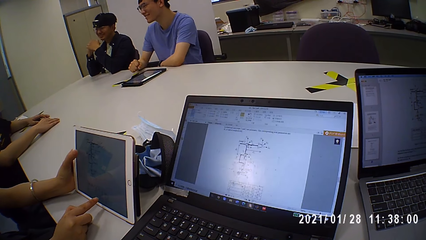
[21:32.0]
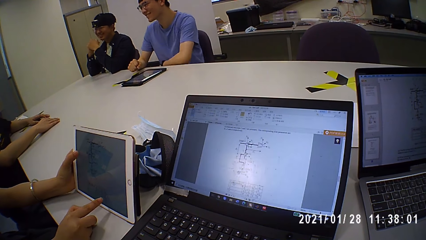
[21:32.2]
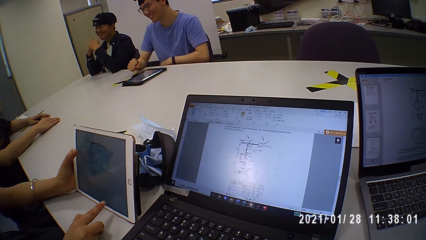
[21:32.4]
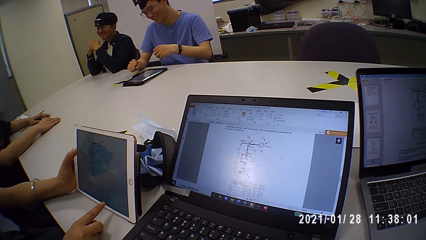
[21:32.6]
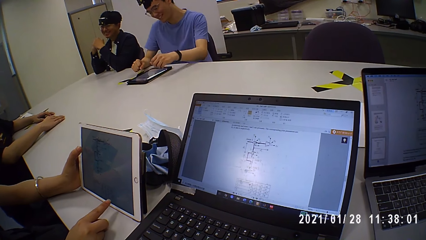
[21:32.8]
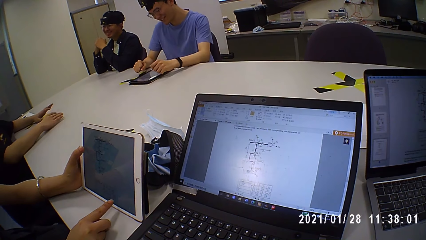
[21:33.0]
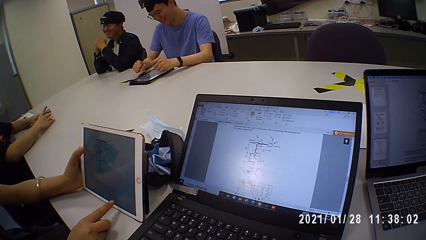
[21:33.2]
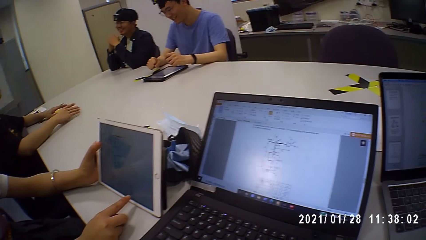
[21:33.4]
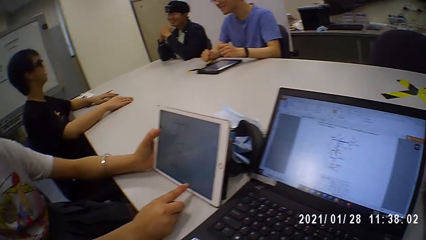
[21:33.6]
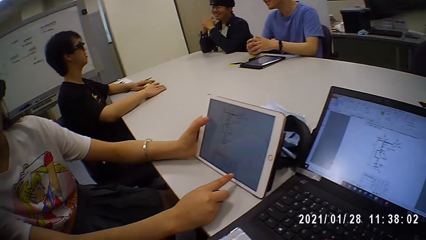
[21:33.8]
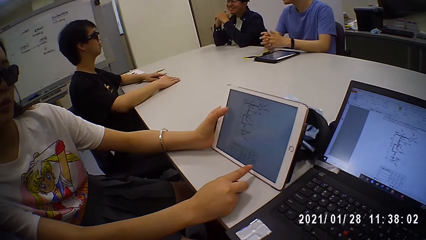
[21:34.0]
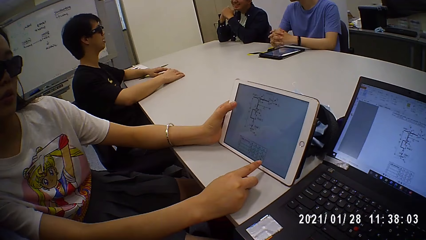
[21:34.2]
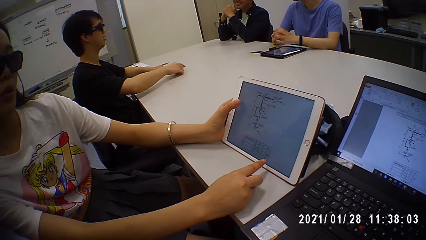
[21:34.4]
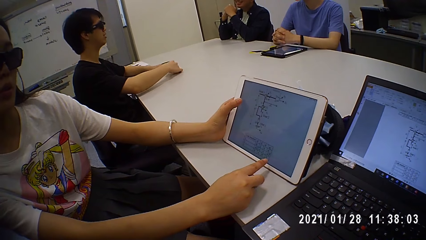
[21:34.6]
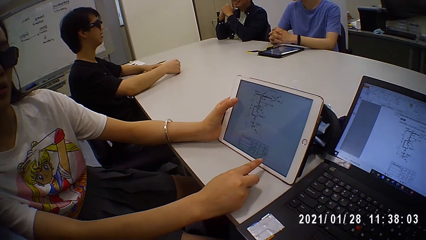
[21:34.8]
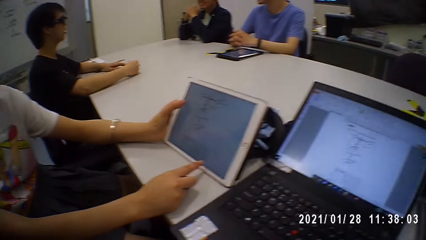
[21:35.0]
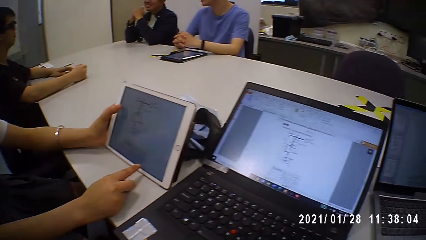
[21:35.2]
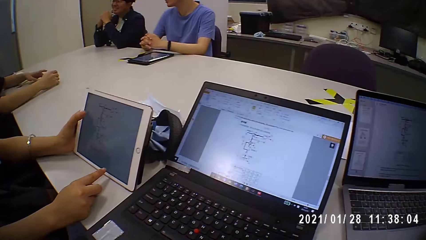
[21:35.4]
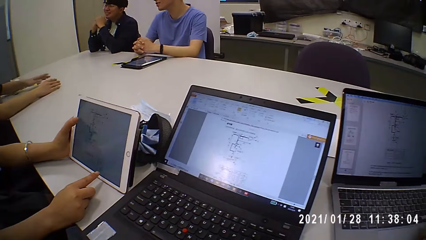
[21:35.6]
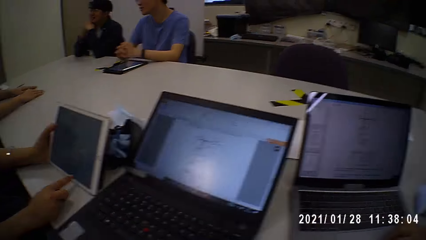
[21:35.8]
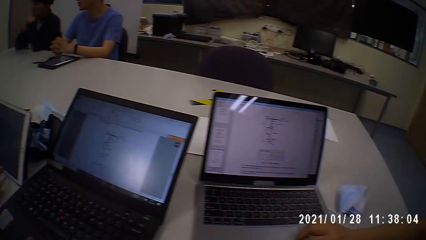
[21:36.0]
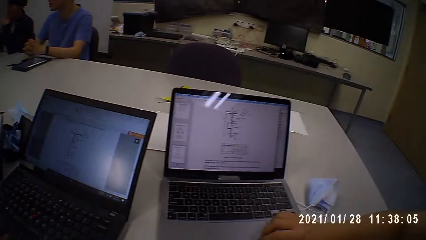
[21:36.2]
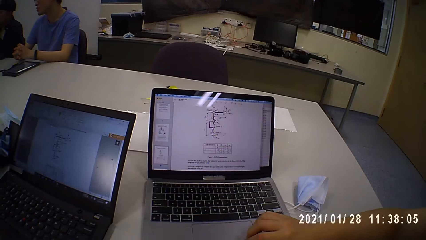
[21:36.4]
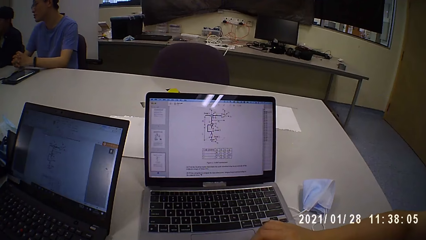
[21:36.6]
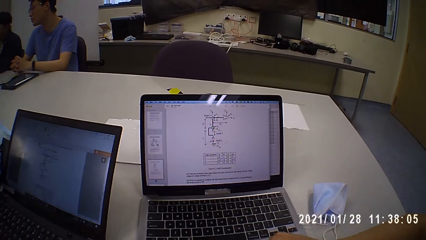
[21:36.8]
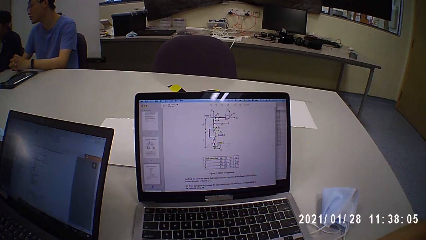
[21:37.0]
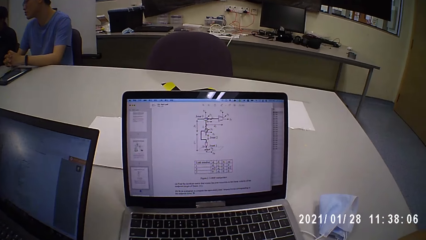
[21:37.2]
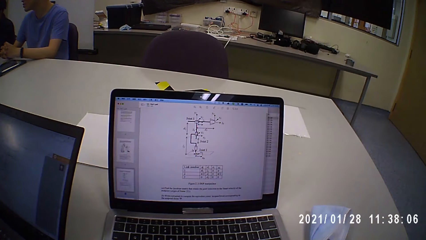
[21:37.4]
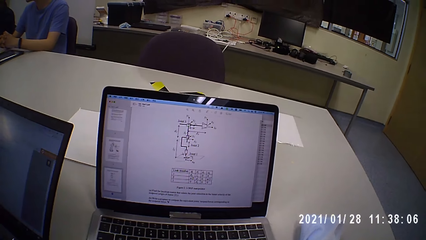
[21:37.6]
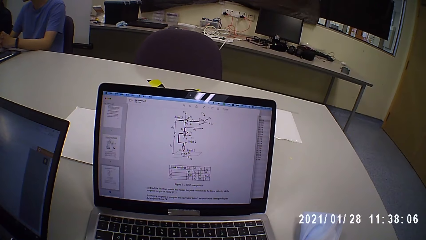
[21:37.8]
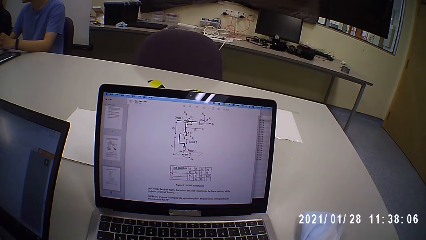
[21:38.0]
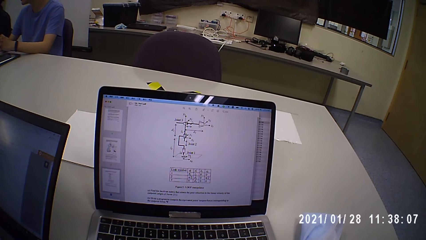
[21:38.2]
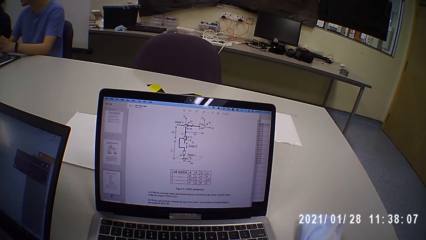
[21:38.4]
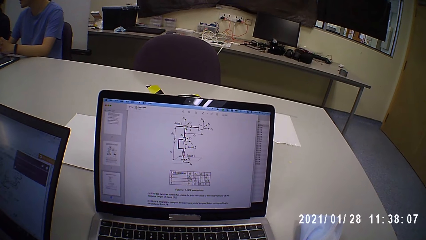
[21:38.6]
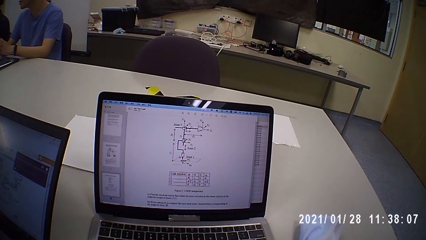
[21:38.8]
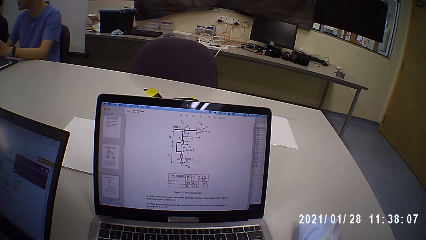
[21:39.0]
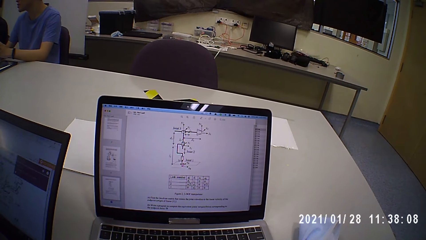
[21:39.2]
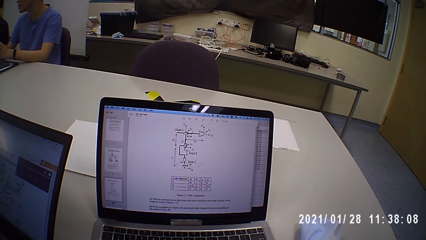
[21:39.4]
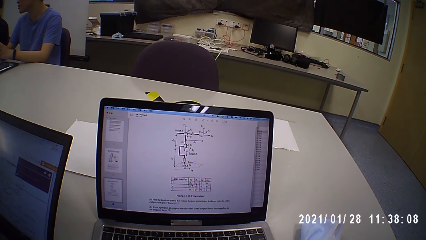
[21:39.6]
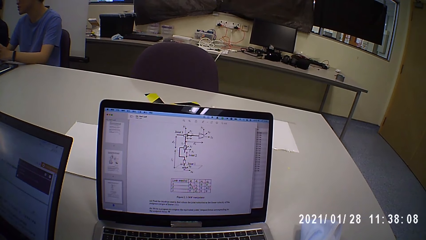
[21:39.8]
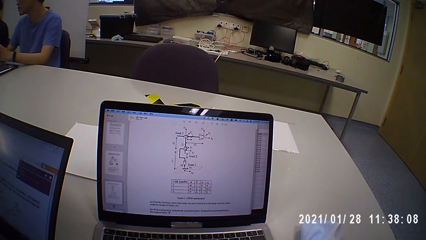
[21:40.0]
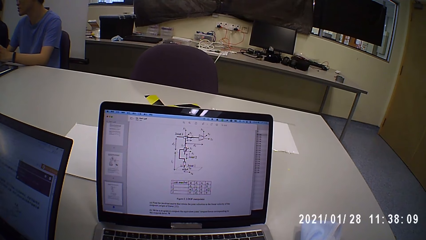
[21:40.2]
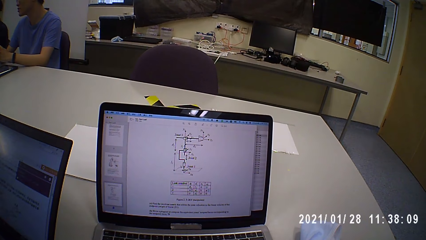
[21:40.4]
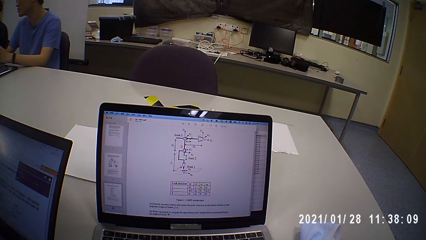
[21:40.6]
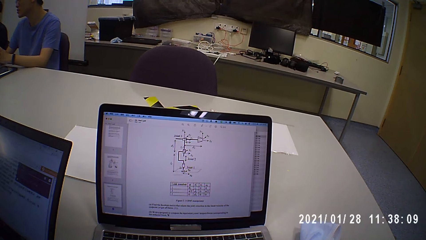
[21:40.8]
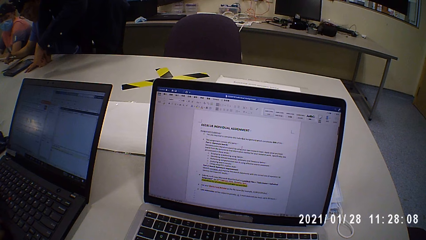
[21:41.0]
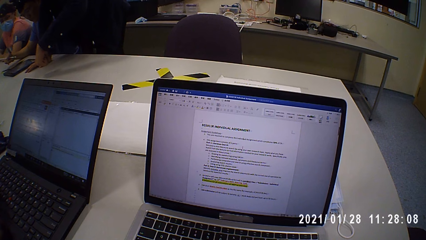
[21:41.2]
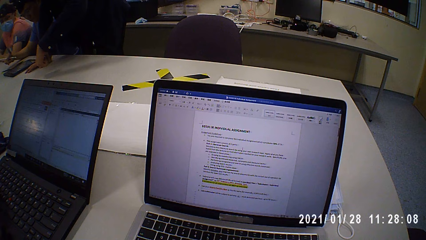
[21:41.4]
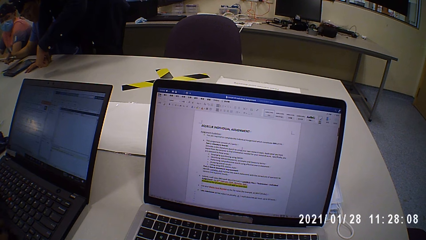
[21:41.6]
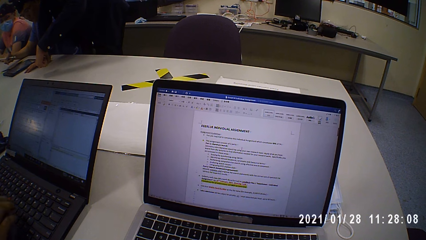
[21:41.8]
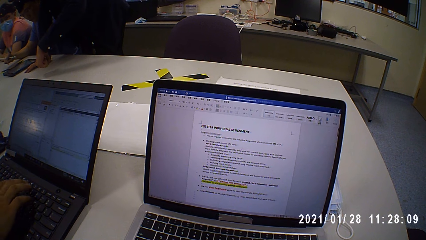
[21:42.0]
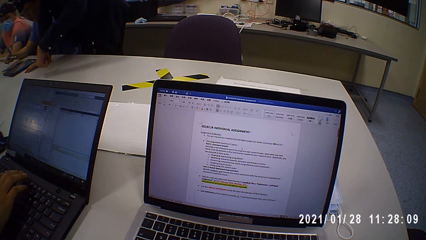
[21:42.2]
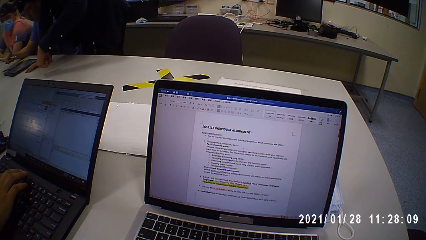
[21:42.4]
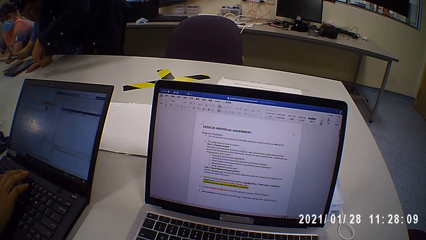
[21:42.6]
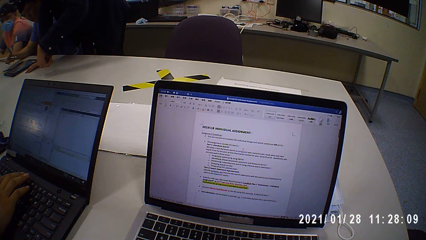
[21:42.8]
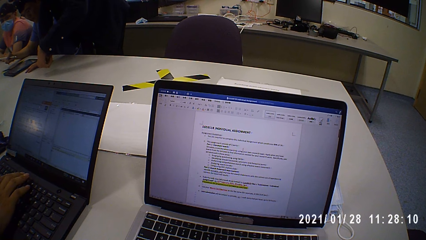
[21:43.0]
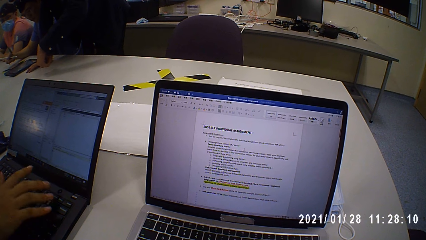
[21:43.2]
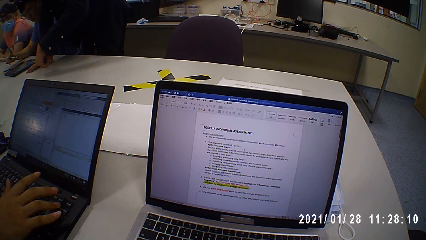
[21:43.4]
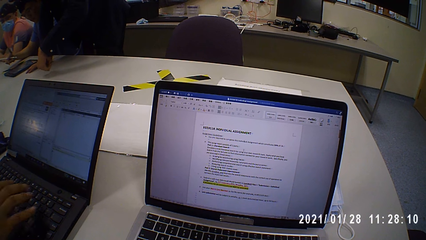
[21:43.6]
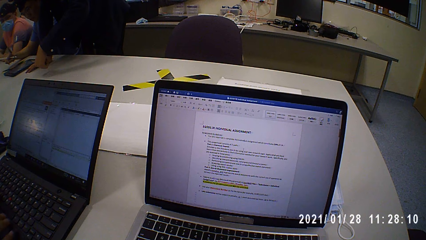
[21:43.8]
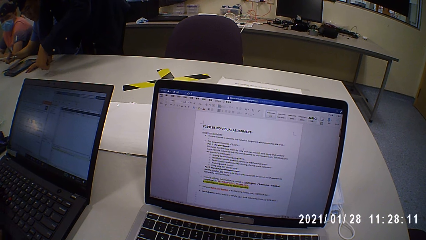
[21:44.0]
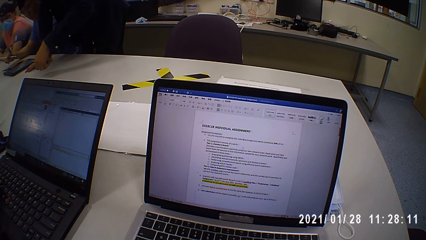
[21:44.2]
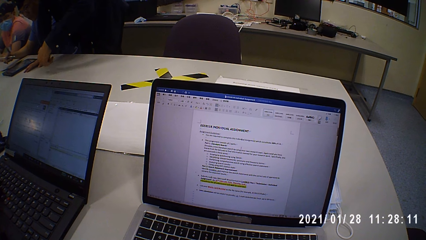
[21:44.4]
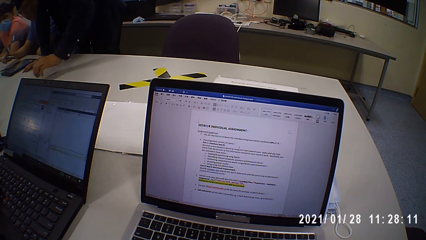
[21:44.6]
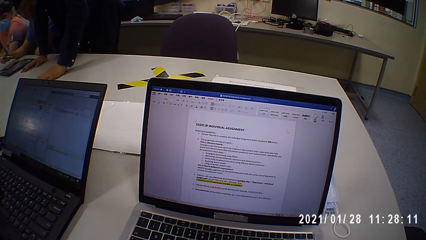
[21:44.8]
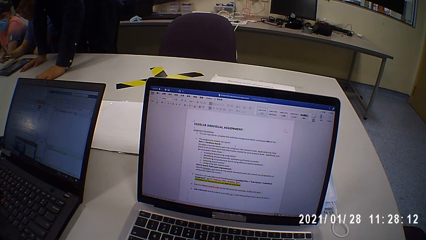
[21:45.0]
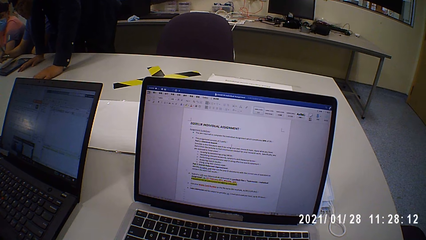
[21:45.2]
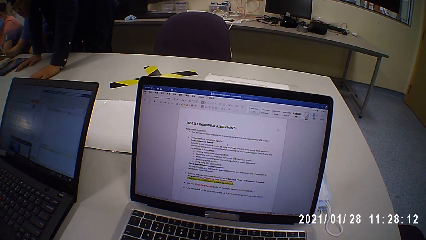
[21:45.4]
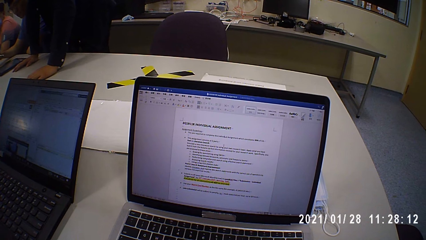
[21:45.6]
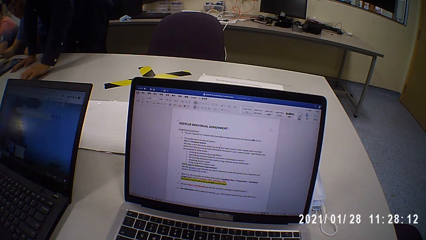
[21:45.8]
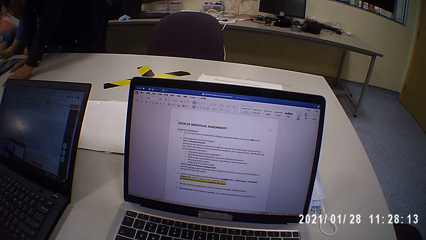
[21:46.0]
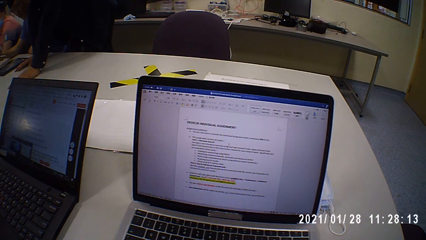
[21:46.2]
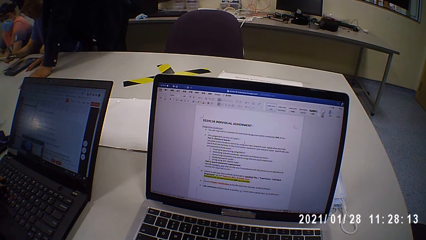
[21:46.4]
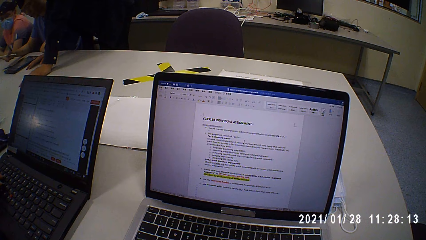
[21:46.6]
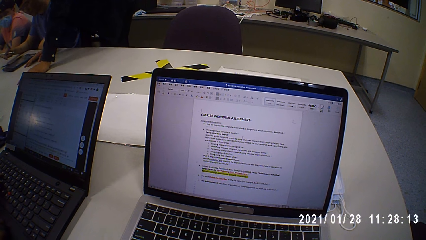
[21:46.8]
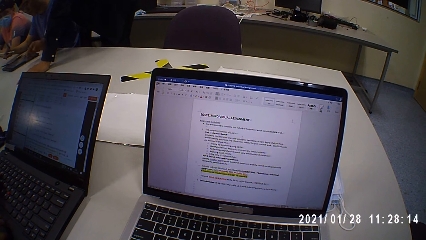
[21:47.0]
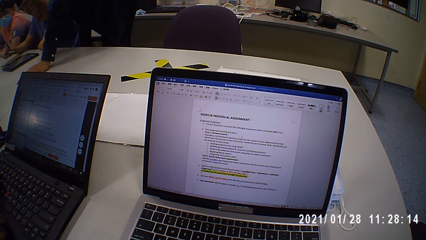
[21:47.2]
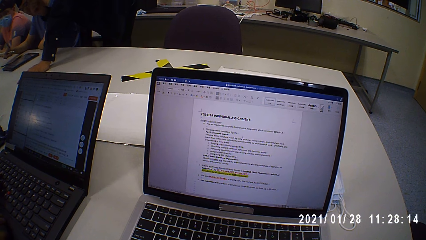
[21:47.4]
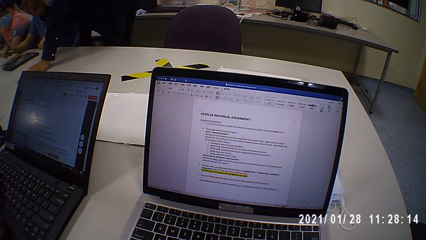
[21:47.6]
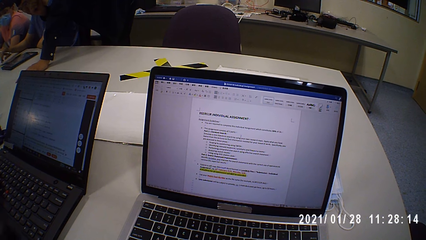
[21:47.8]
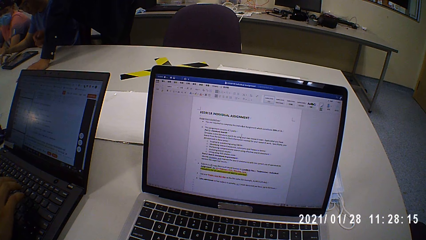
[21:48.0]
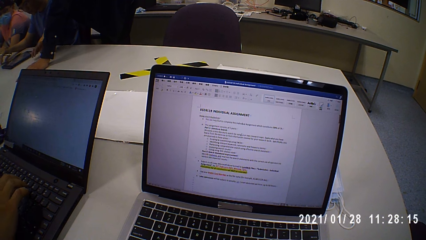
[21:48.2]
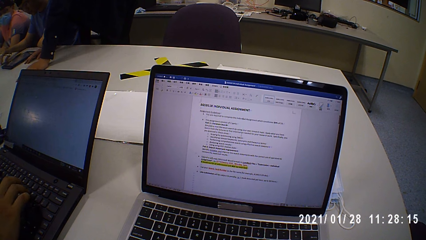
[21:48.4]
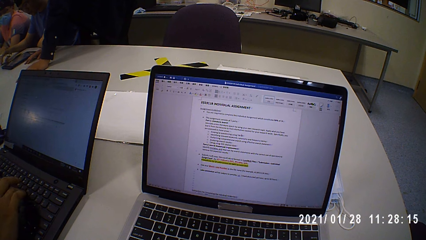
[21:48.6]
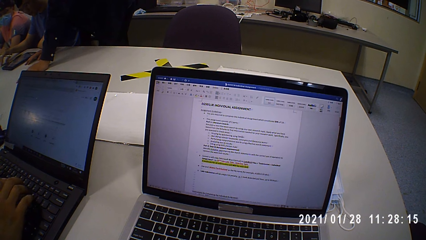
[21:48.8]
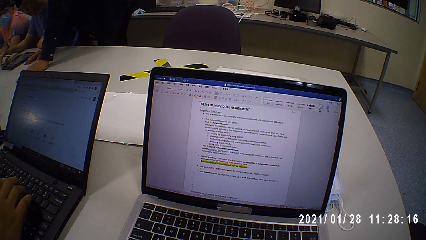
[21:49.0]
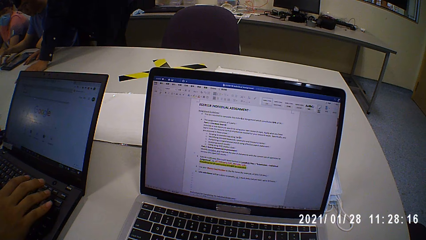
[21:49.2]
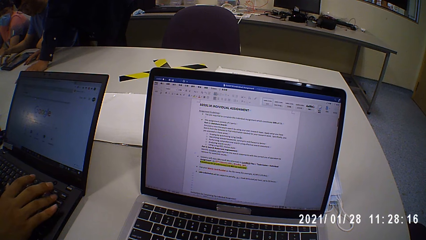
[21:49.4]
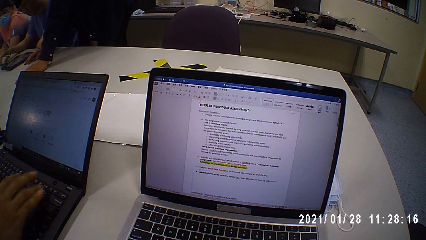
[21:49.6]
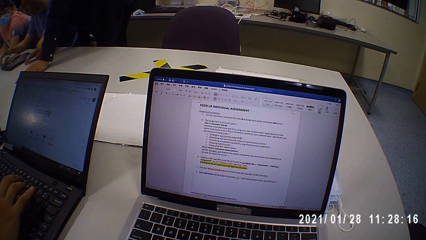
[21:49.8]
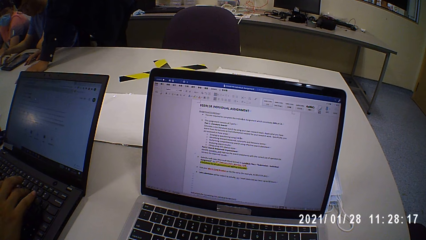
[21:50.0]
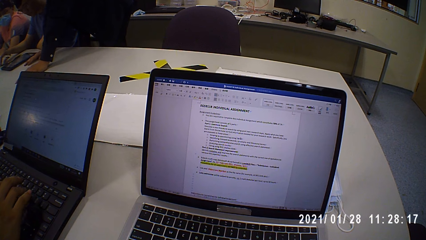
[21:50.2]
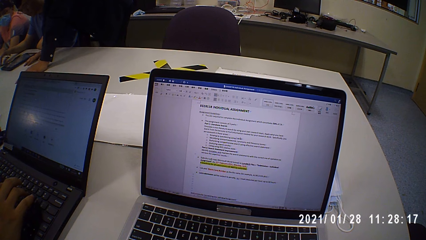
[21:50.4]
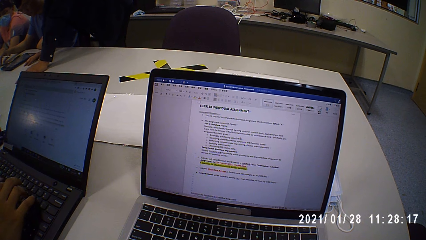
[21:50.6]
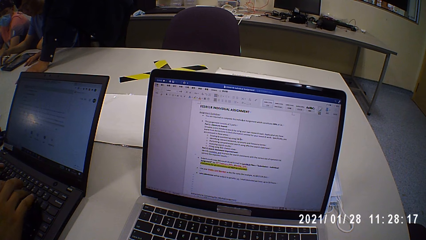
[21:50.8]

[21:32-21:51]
The camera wearer looks at the laptop. A man converses with the group of people. Another man presses the keyboard of the laptop on the table with his right hand. The first man places his left hand on the table, moves his left hand on the table, and touches his mouth with his right hand. The other man presses the keyboard of the laptop on the table with his right hand. The first man places his right hand on the table. The camera wearer operates the laptop. The other man operates the laptop.
